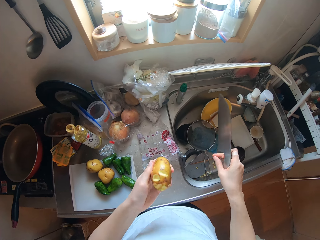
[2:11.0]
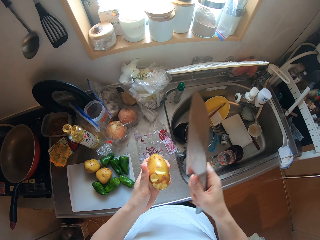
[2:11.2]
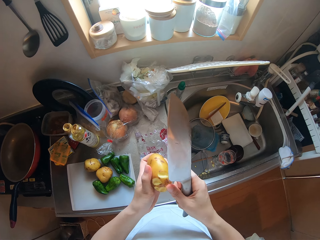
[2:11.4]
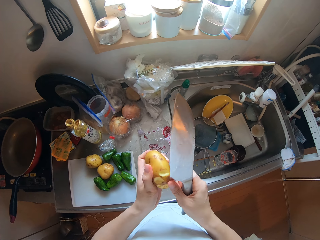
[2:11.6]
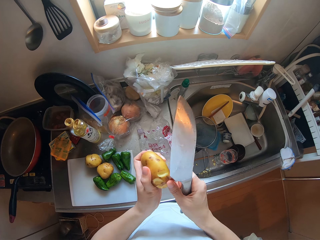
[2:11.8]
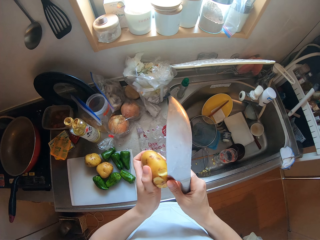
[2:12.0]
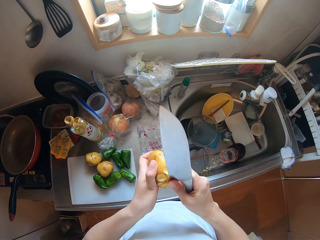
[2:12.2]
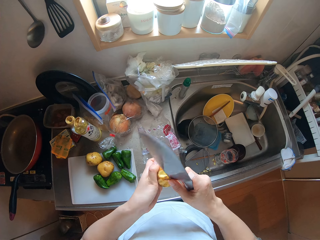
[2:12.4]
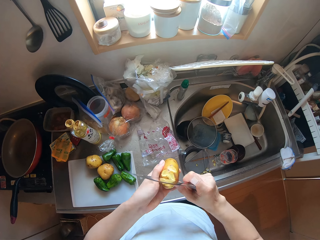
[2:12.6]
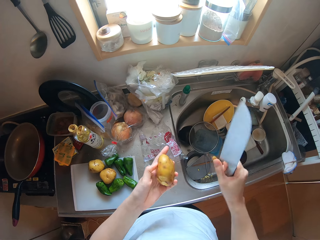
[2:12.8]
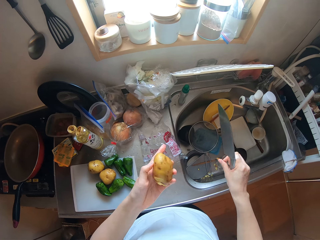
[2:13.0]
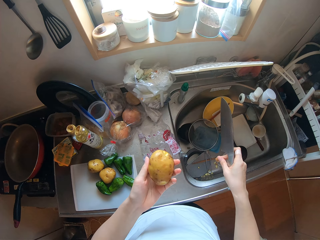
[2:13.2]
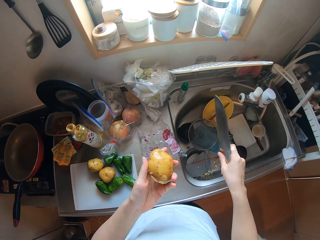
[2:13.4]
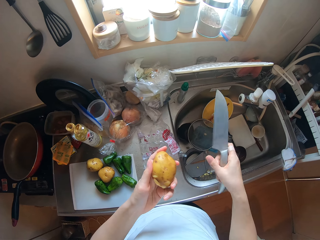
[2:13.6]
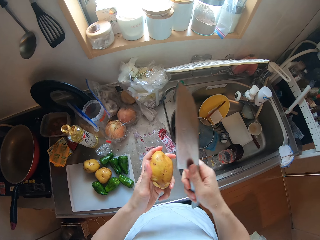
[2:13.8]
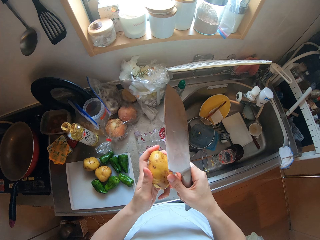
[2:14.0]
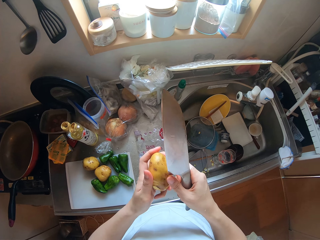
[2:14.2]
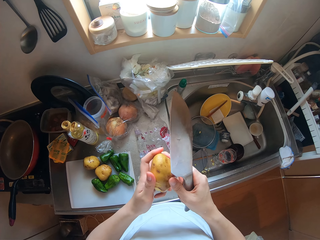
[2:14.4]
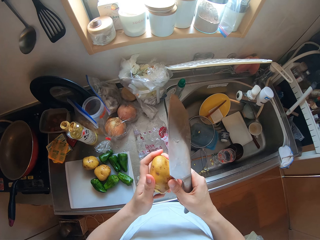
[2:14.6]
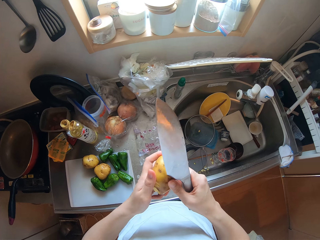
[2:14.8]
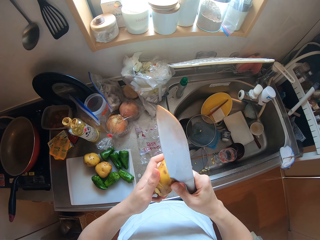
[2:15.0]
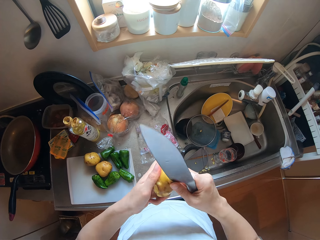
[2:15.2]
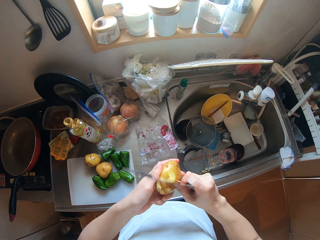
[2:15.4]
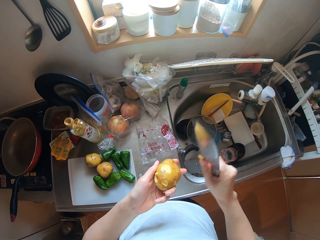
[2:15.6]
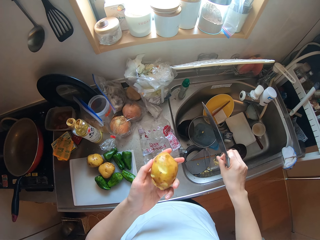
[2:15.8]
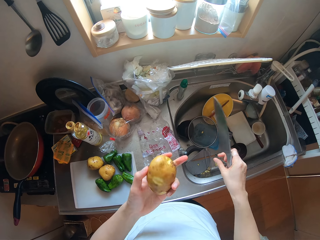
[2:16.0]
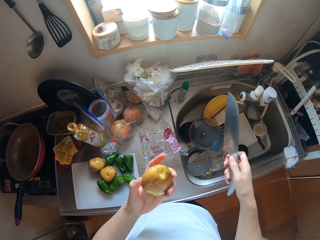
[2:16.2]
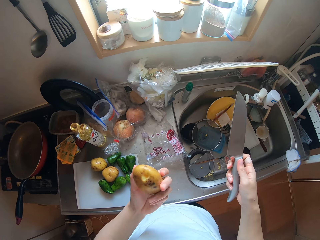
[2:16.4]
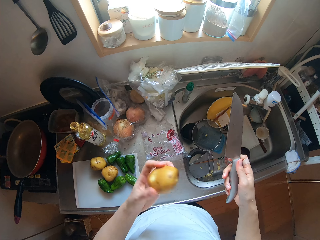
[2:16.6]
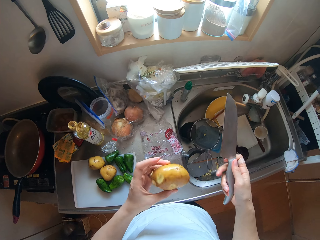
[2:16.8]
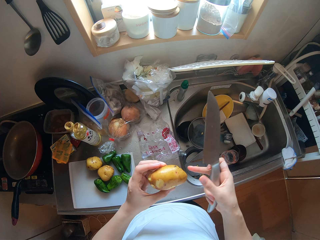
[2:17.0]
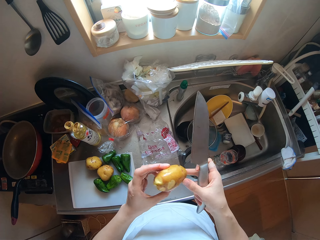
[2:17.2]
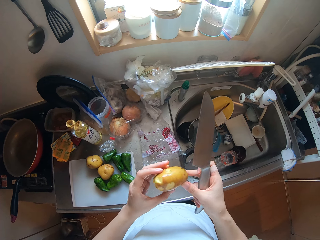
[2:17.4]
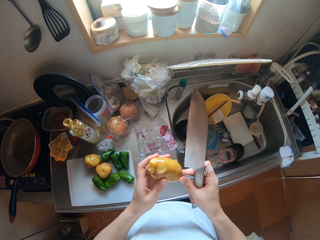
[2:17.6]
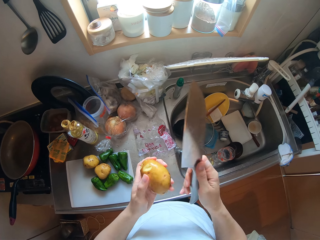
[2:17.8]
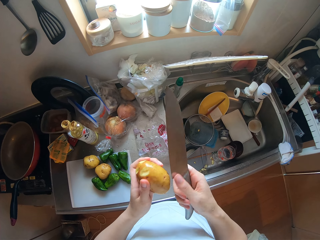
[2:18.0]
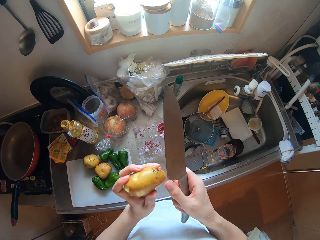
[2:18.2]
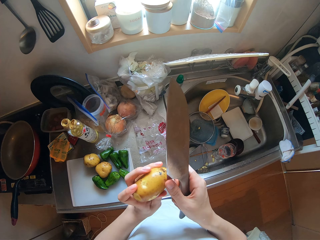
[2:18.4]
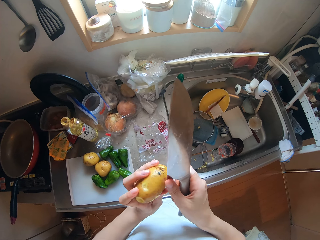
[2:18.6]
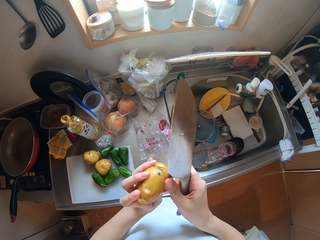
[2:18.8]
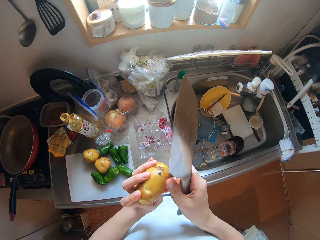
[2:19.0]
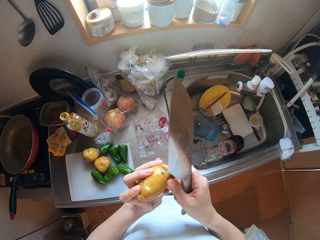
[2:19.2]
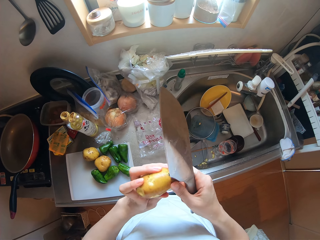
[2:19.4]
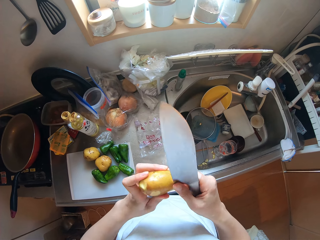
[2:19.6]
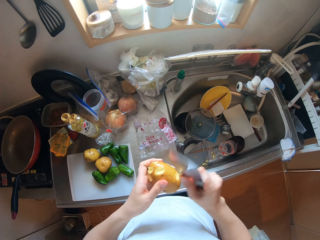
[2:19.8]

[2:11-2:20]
The camera wearer puts down a potato skin in a sink. They peel a potato with a knife. They put down a potato skin in the sink. They peel the potato with the knife. They put down a potato skin in the sink. They peel the potato with the knife.

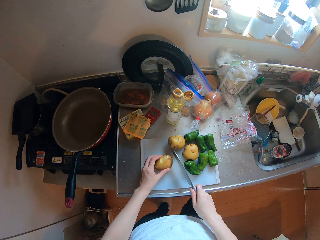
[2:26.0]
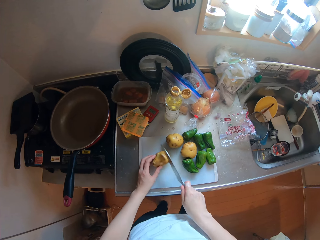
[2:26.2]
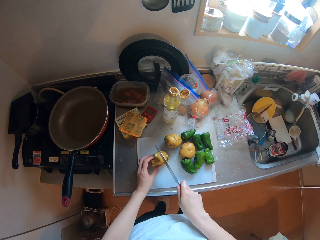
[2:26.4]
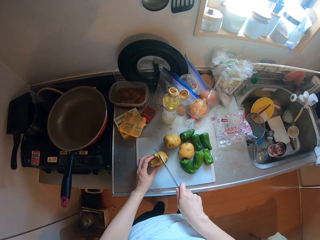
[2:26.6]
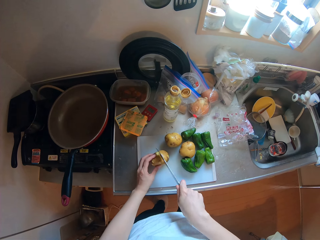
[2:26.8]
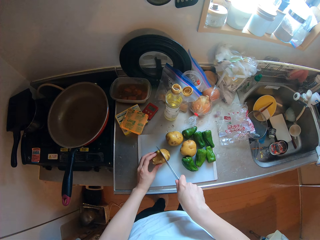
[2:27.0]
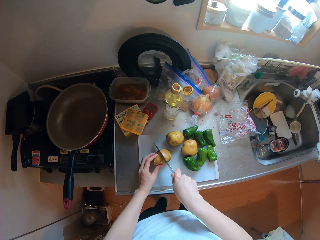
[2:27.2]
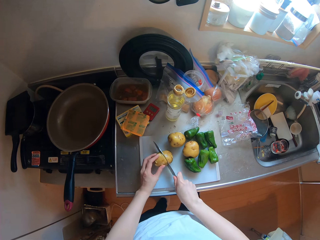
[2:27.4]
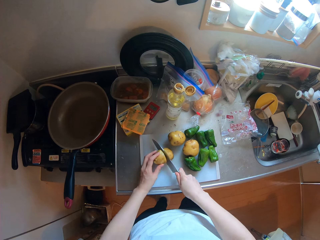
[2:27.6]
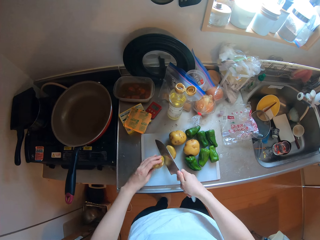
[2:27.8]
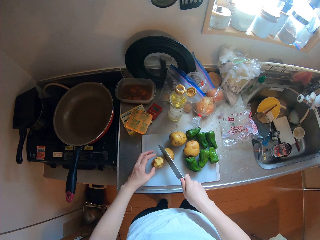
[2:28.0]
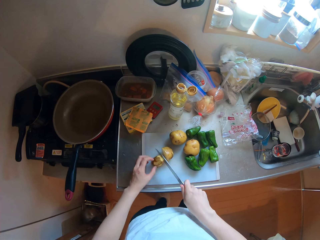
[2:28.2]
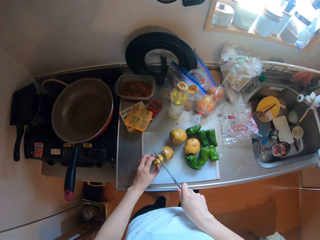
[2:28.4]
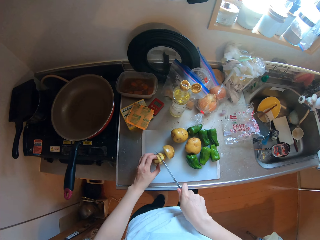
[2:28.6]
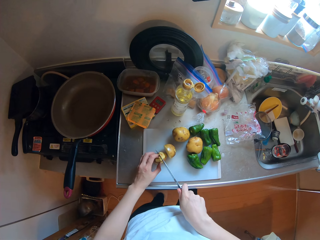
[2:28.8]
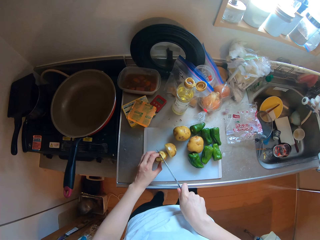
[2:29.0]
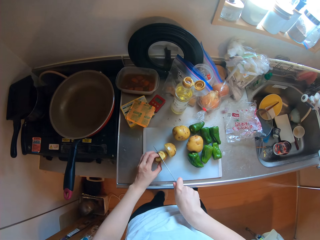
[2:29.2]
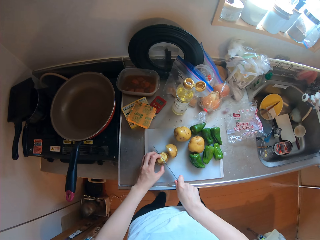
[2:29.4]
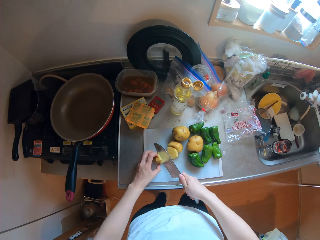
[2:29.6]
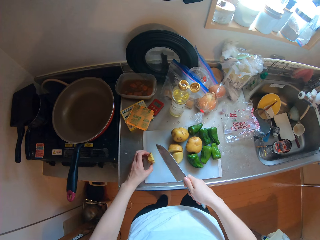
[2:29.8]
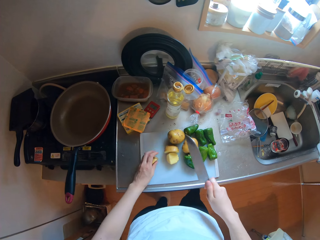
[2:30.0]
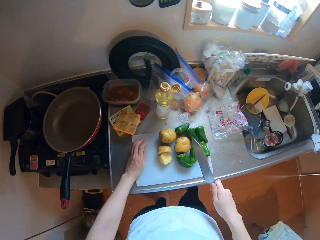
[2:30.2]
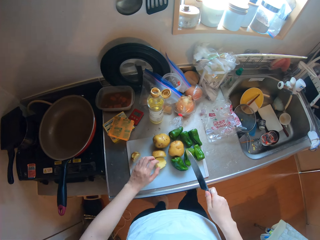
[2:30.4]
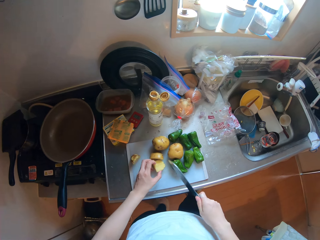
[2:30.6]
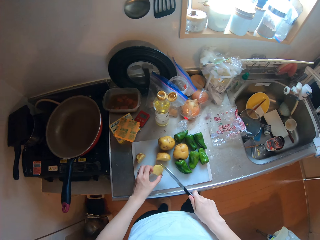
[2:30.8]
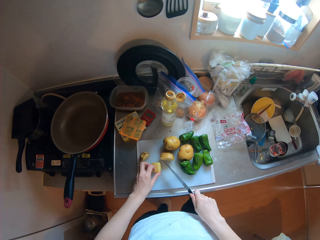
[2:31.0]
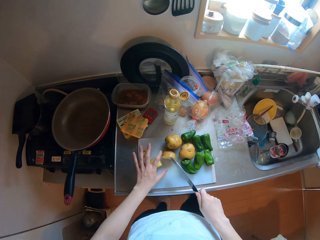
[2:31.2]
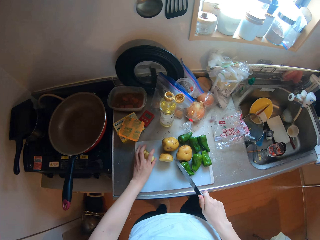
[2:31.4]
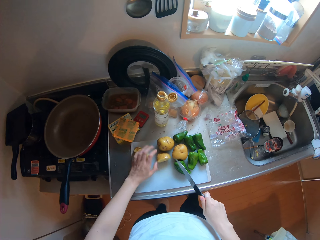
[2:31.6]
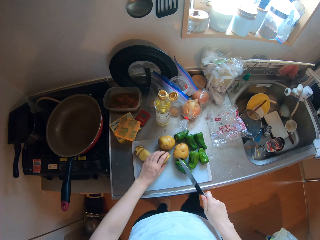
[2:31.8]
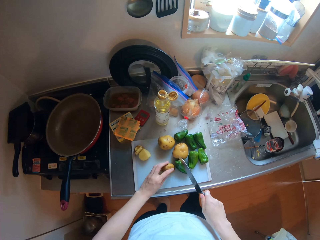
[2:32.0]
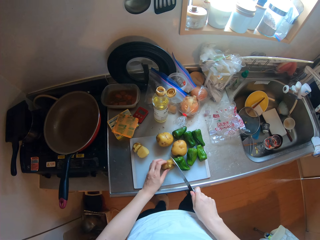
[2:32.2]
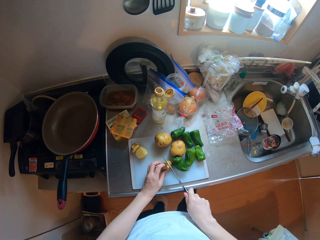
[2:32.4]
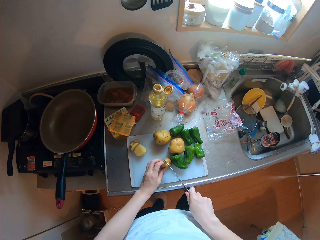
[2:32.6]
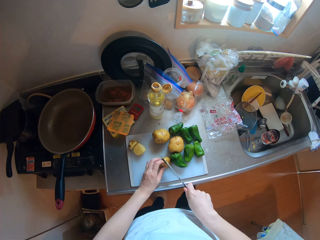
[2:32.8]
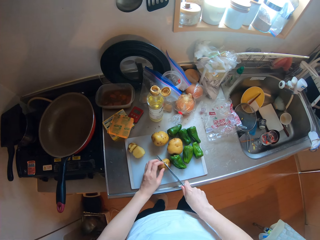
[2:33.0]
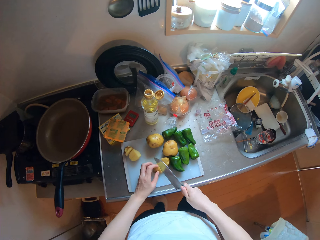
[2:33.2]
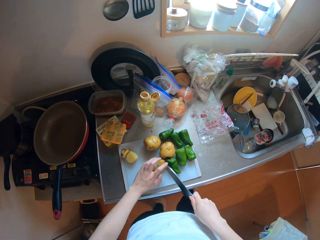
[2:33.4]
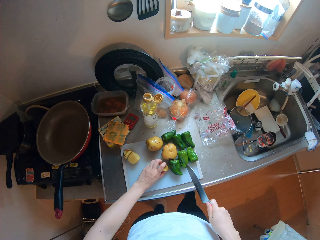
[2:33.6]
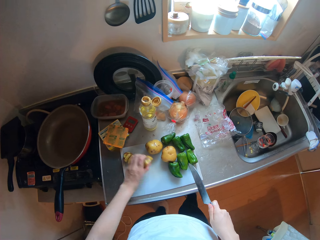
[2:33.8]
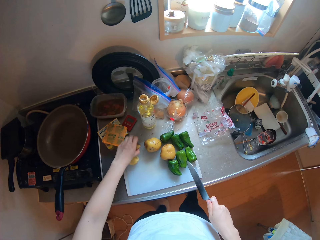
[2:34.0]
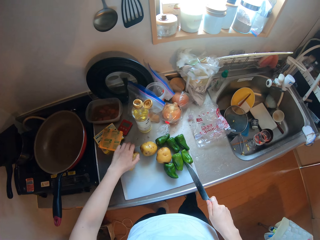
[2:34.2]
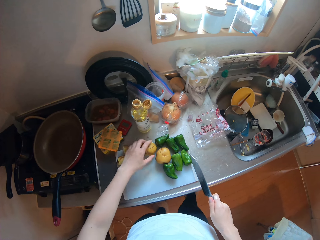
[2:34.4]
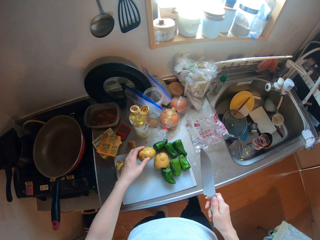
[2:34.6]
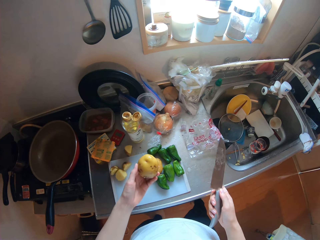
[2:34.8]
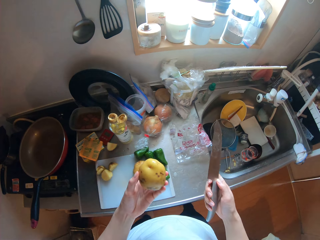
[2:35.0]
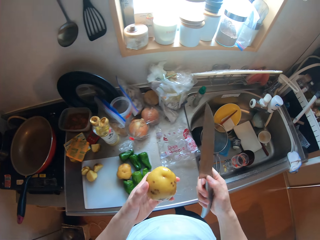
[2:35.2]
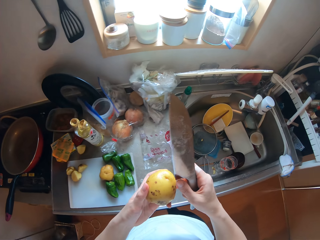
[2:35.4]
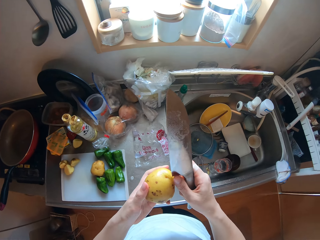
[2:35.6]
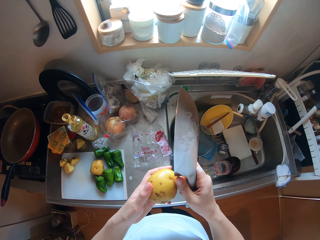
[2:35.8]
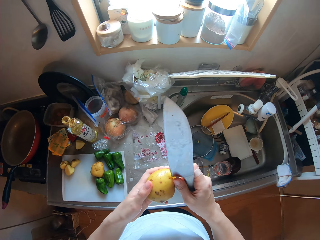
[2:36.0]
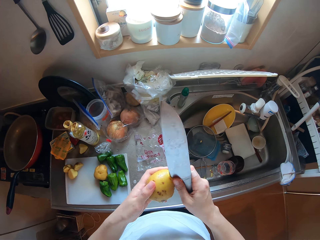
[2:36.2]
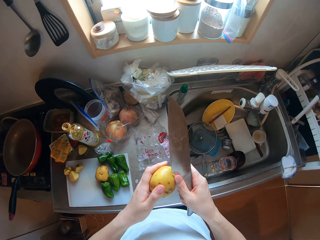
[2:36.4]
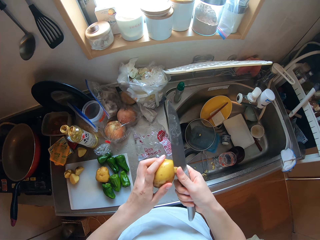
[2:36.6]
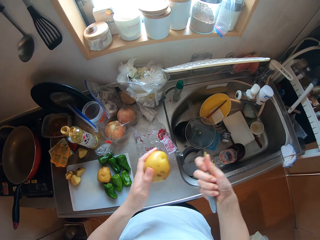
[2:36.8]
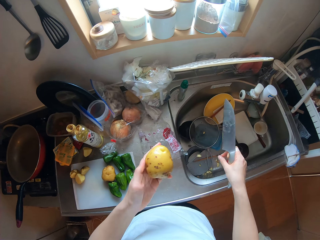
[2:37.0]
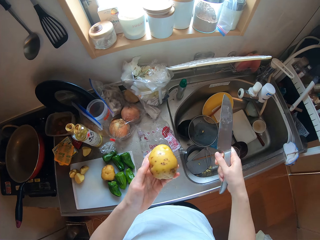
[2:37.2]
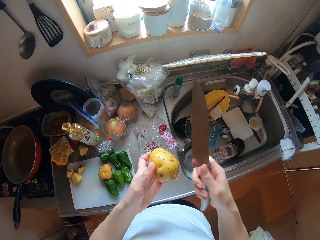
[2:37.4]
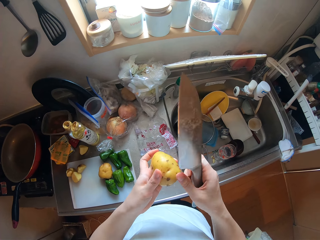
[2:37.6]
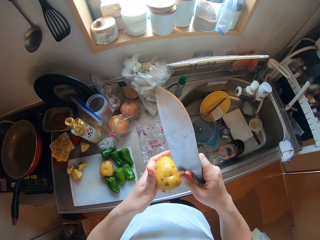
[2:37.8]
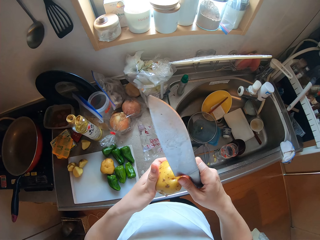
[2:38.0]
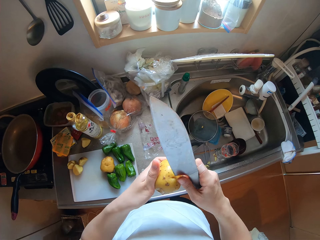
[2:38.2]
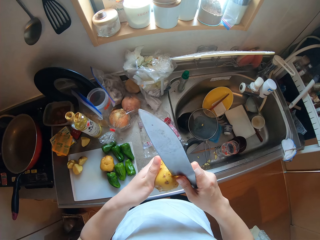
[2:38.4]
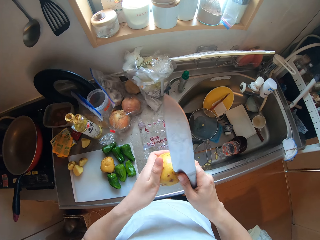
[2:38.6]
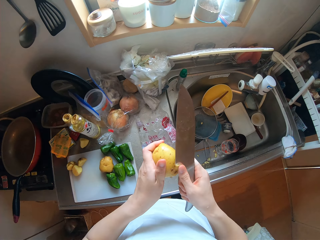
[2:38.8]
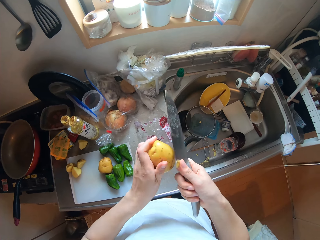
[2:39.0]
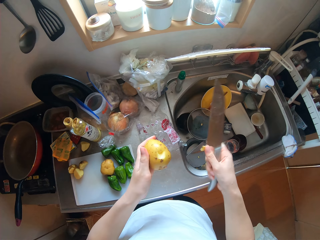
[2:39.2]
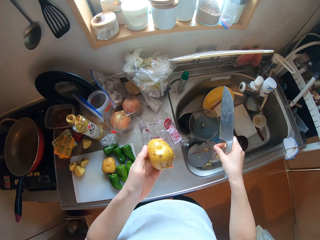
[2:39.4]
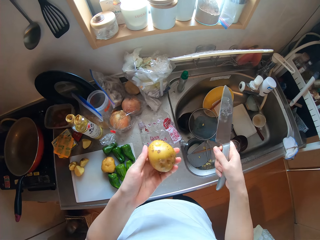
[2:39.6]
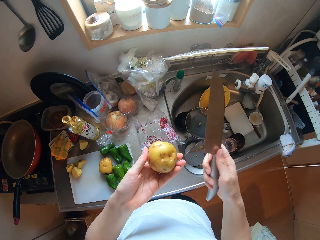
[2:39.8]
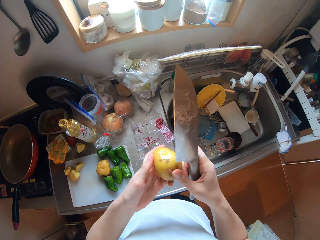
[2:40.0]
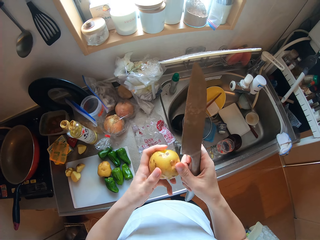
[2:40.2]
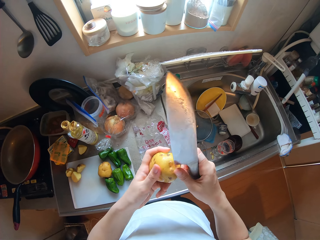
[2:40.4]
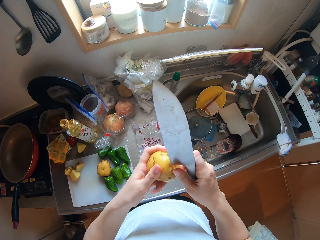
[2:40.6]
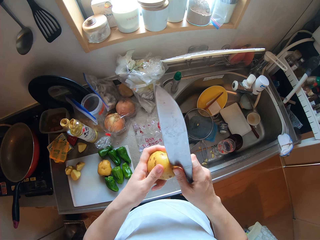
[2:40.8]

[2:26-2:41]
The camera wearer puts down a potato on a chopping board. She cuts the potato into smaller pieces with the knife in her right hand on the chopping board. She moves a piece of potato on the chopping board. She cuts a piece of potato on the chopping board with the knife. She picks up another potato on the chopping board with her left hand. She cuts out specks on the potato into the sink with the knife in her right hand. She peels the potato with the knife. She puts down a potato skin in the sink. She peels the potato with the knife. She puts down a potato skin in the sink.
